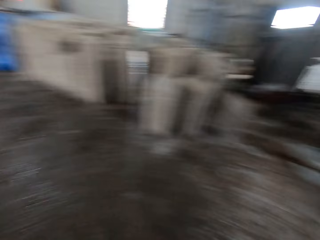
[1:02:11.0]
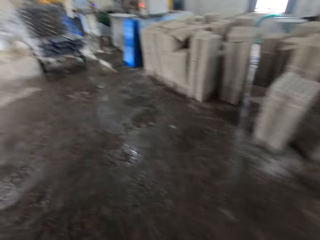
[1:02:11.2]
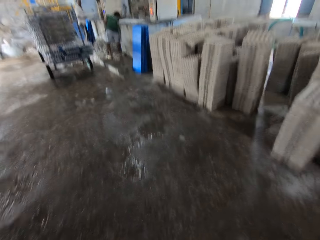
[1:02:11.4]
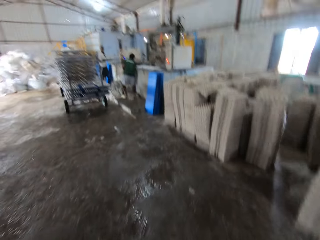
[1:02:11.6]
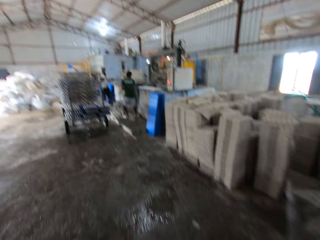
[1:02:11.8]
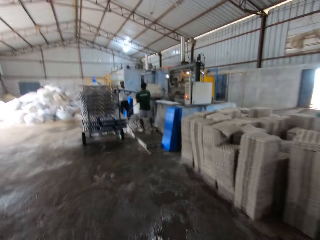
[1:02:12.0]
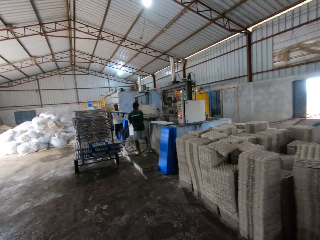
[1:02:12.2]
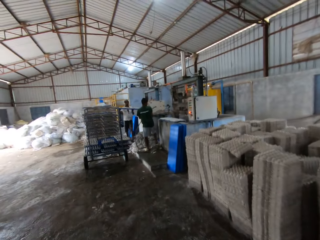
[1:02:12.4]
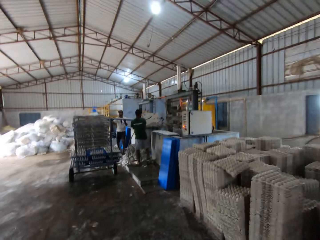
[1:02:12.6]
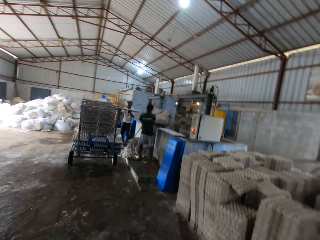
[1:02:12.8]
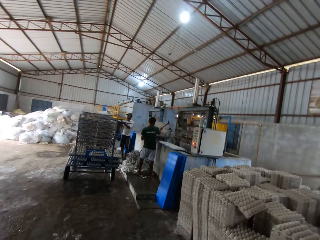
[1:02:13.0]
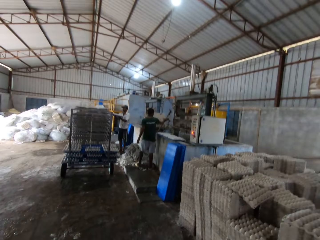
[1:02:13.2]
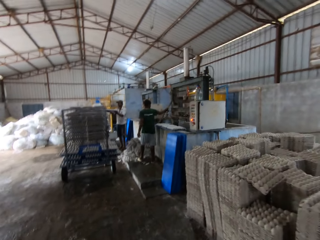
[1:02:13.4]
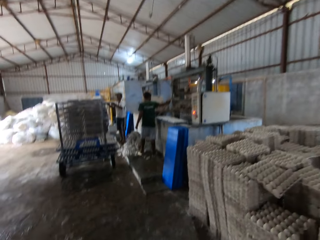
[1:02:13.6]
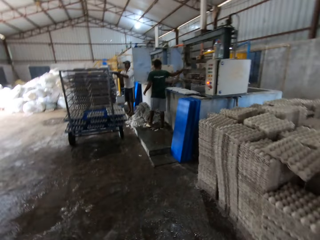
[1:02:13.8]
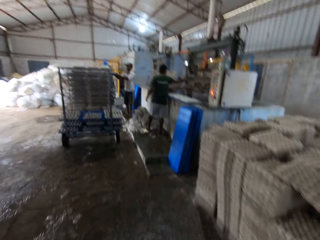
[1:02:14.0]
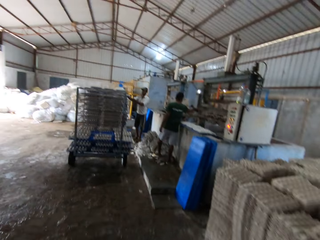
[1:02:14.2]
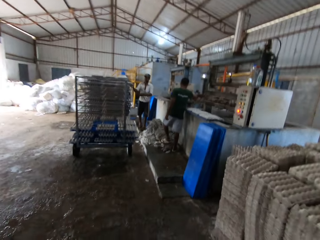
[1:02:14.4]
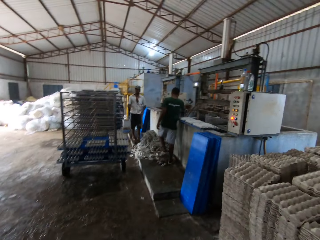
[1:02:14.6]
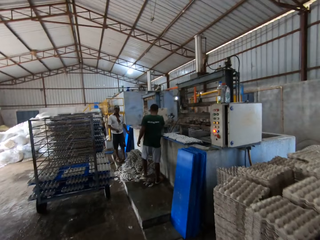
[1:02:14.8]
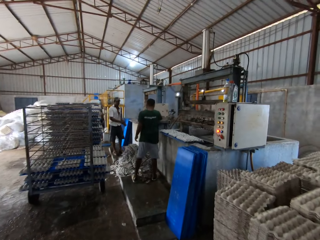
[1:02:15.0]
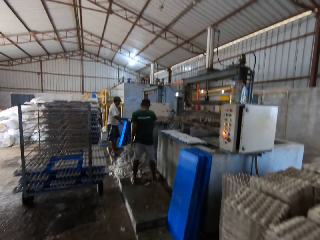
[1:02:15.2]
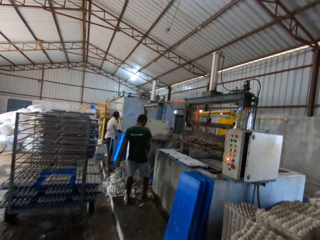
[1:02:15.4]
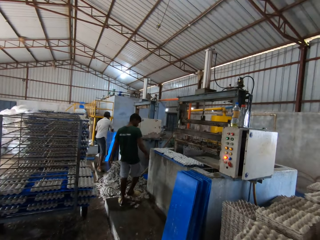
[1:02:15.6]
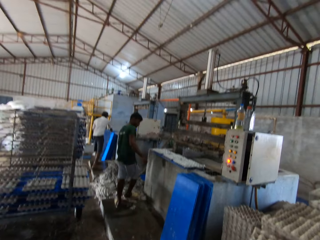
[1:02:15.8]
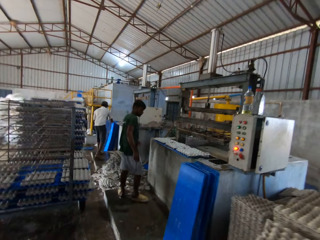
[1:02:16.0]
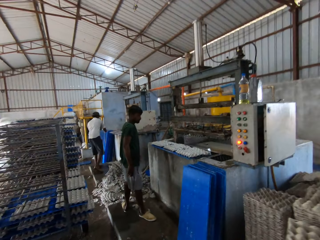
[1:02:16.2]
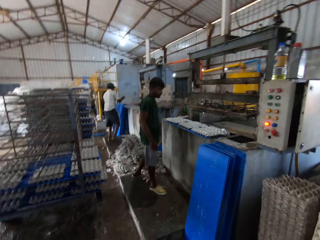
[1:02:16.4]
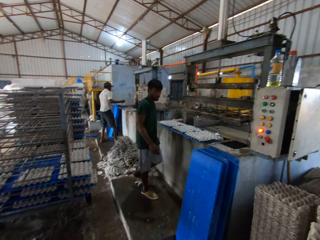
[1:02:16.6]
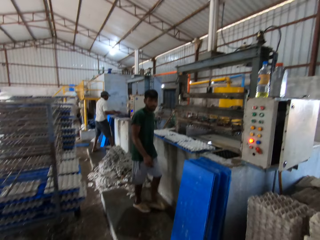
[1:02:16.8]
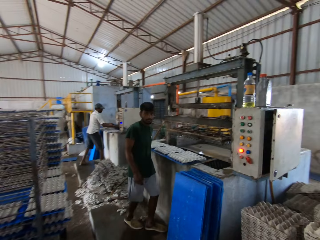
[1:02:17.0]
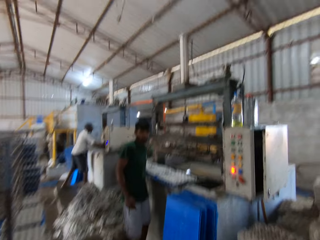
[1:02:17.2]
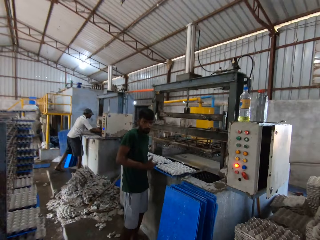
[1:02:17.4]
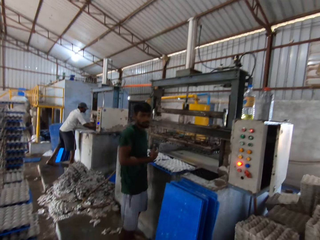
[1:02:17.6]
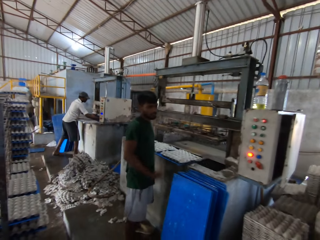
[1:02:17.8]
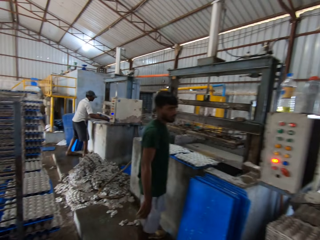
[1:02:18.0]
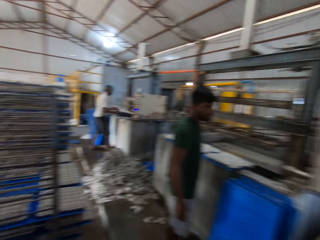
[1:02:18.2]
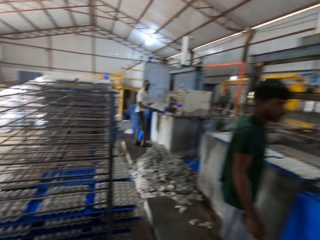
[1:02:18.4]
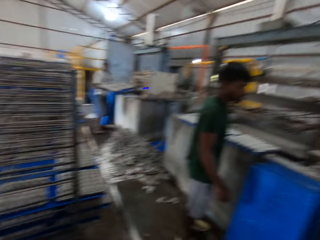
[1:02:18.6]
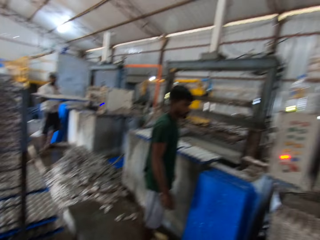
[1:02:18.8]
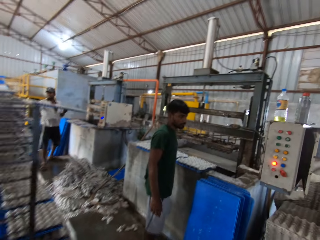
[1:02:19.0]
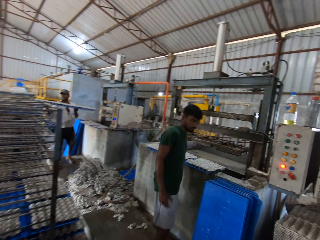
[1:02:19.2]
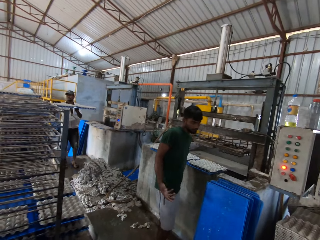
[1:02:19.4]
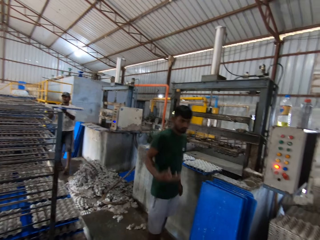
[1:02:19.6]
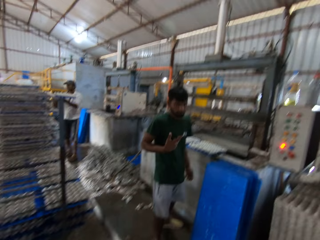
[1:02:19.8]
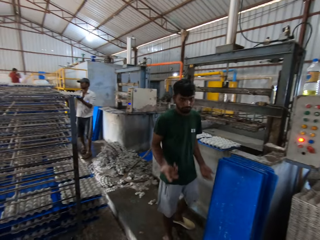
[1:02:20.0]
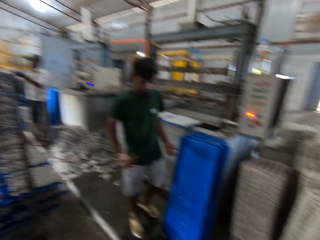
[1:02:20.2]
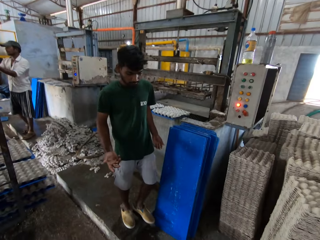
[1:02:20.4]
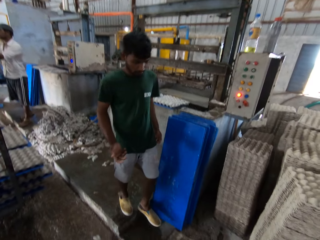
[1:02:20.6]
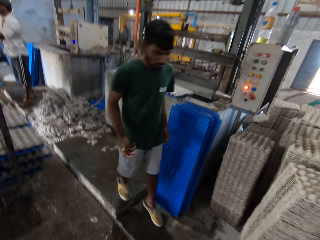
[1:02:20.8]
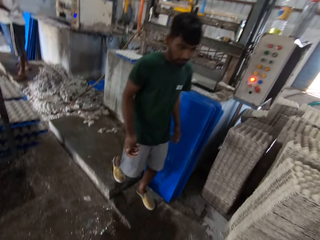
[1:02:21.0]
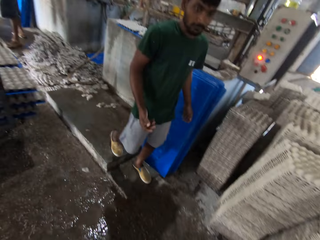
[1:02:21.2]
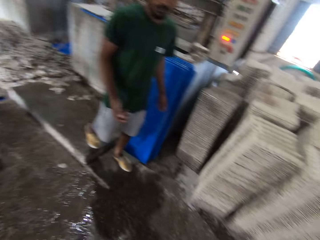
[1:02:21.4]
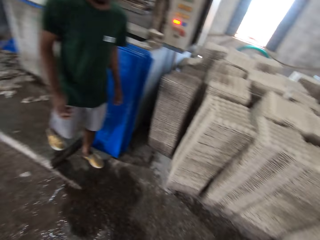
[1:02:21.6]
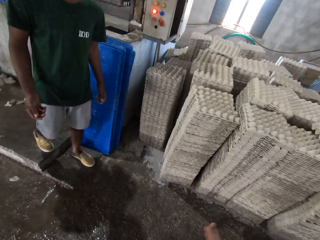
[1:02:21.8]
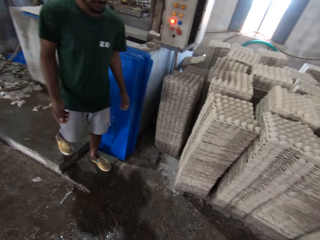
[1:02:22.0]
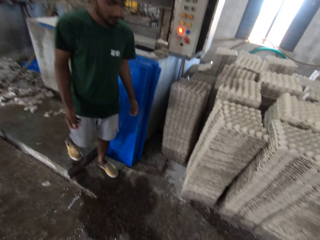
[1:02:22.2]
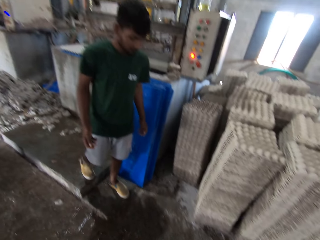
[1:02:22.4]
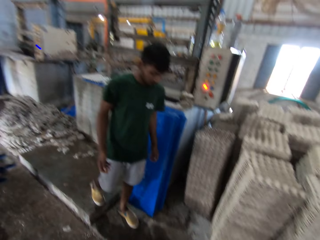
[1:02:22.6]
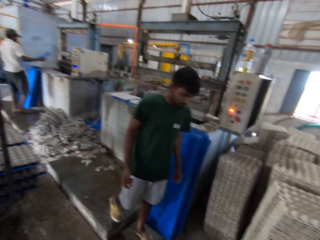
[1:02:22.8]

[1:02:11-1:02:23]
A man puts a plastic tray in a trolley with his hand. The camera wearer converses with another man and the first man. The first man touches a plastic tray by the egg crate making machine with his right hand, puts his hands into the egg crate making machine in the factory, and brings out a plastic tray from the egg crate making machine with both hands. The camera wearer converses with a man. The first man puts the plastic tray in the trolley with his hands.

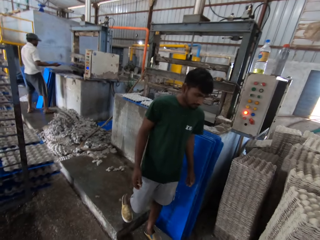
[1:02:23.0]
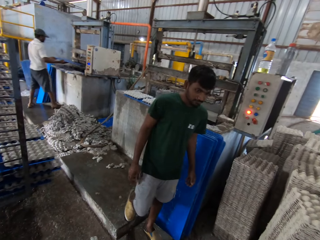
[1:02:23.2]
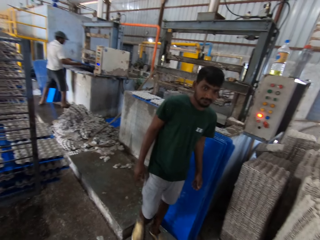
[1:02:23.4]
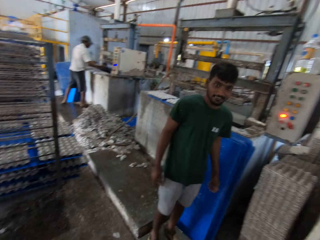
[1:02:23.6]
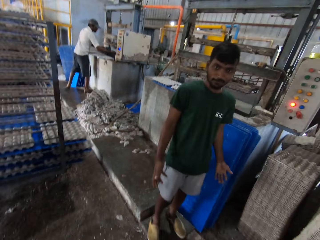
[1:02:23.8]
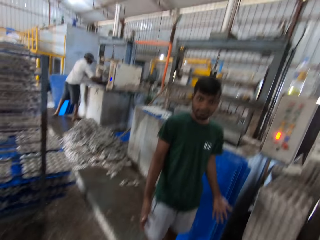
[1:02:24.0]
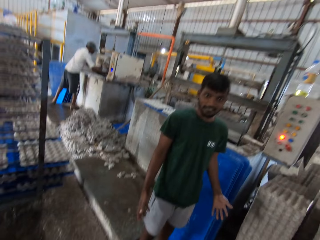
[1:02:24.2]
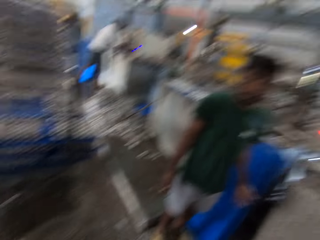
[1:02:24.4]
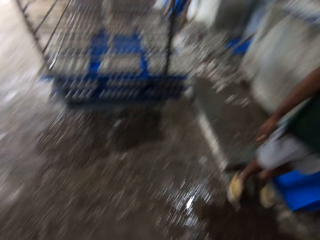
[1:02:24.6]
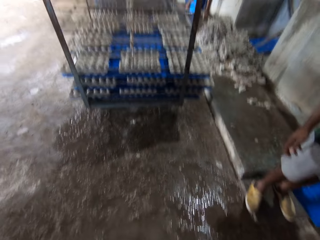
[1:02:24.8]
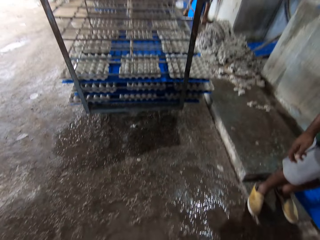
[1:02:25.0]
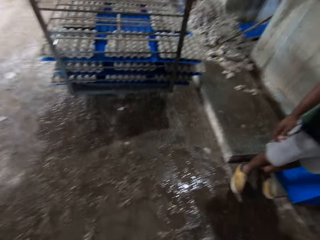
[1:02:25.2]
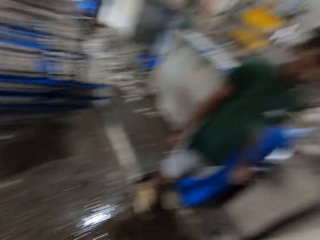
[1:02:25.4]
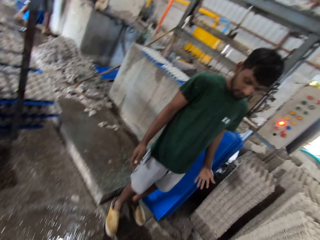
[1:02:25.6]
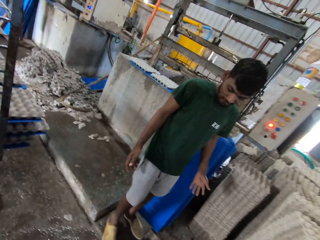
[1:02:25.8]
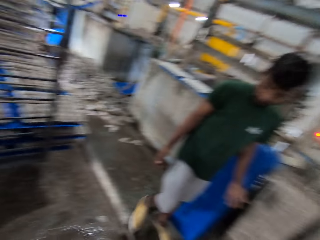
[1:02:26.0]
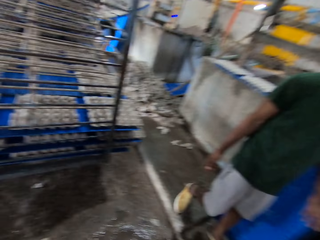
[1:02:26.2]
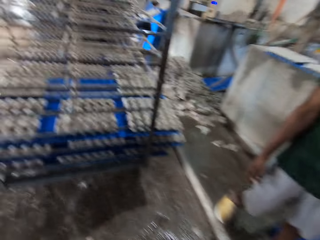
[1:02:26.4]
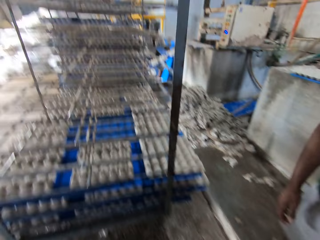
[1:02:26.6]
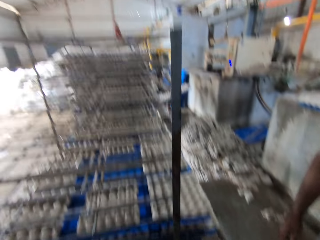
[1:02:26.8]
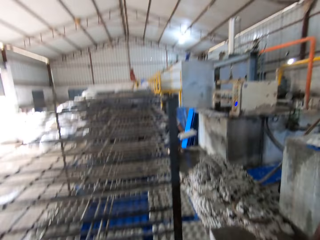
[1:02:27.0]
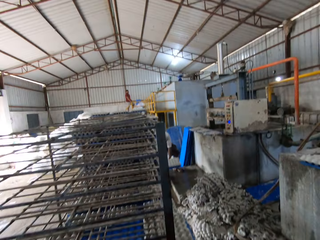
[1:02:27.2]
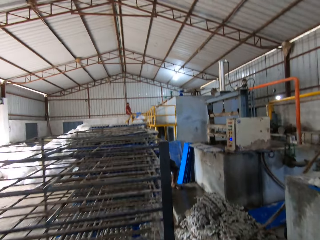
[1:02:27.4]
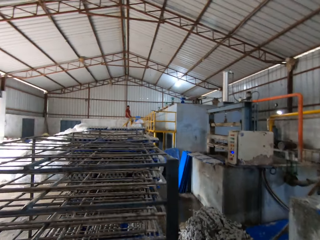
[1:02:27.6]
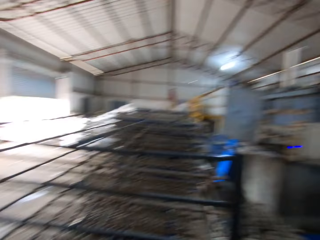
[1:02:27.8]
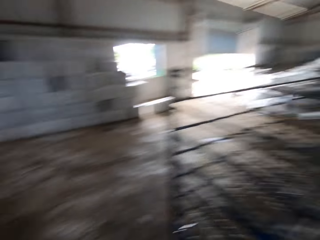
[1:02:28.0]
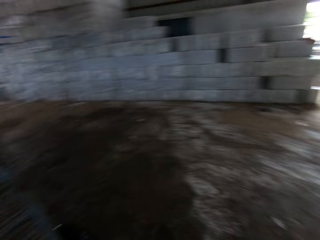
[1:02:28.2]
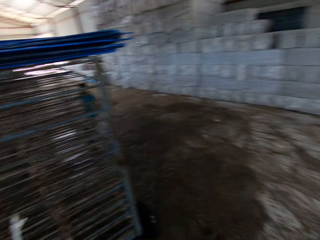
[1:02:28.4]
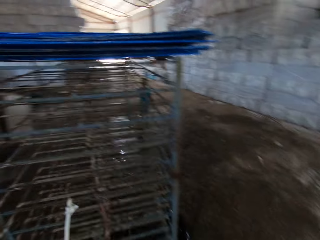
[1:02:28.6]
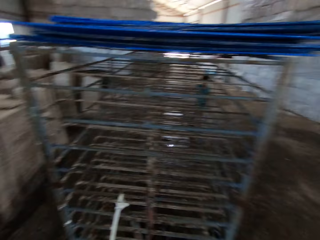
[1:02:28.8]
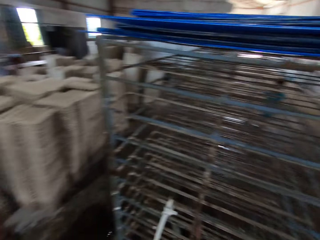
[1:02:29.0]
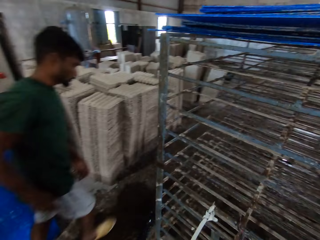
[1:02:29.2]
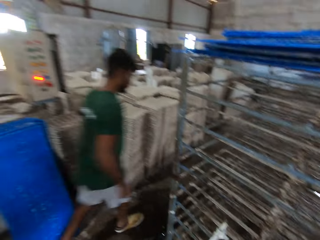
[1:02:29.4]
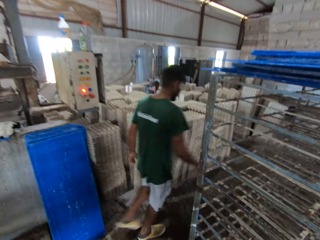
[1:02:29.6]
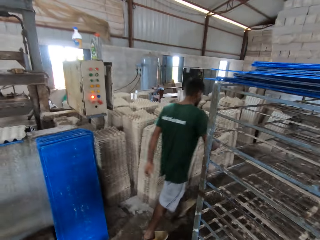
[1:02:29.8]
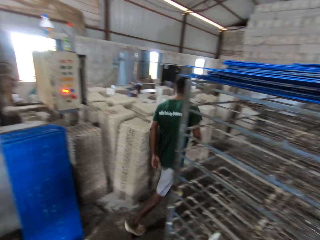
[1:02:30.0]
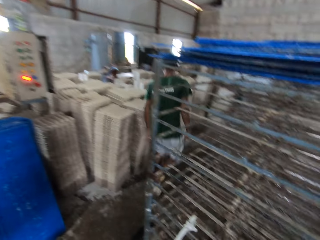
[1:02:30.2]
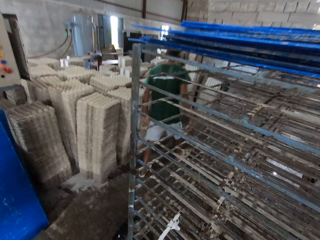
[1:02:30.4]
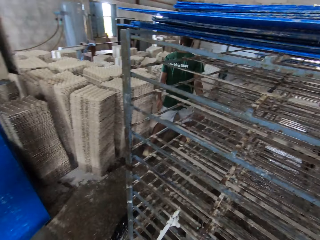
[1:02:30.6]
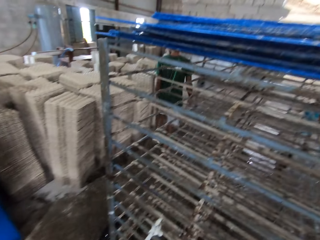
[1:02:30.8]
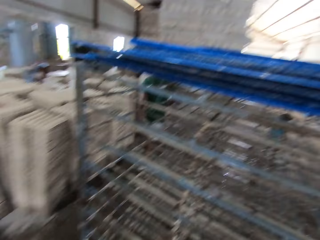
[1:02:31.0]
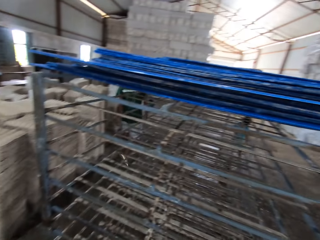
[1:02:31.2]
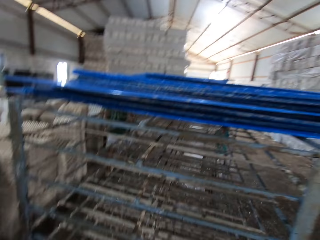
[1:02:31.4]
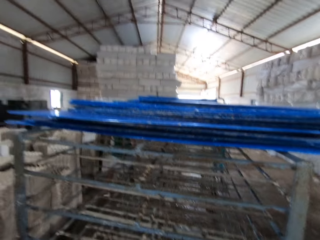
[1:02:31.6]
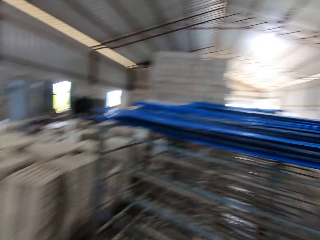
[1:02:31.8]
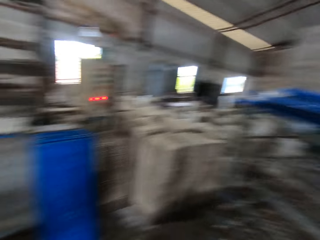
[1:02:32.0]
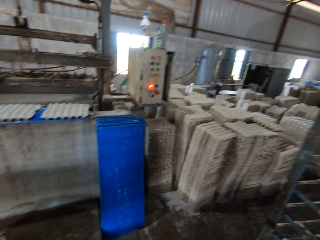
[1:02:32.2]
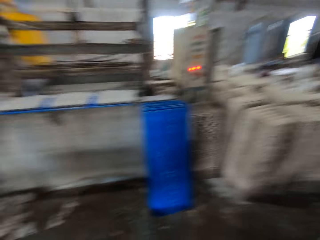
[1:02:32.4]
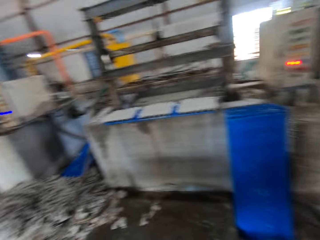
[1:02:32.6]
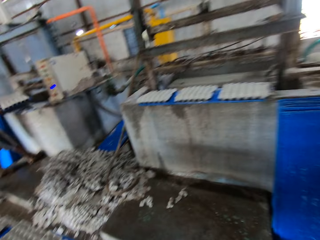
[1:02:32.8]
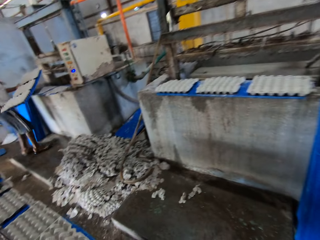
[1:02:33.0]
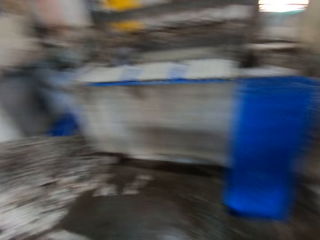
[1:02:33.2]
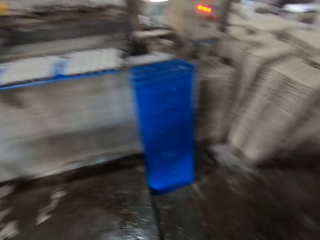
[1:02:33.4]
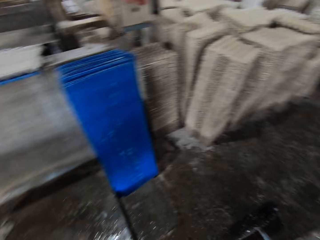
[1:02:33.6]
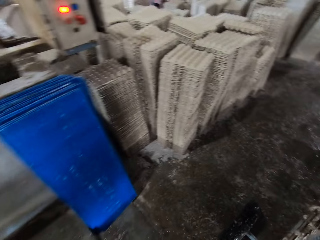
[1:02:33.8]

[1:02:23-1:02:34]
A man puts a plastic tray in the egg crate making machine with both hands, carries the plastic tray from the egg crate making machine with both hands, and puts the plastic tray into the trolley with his hands. The camera wearer looks around the factory. Another man walks towards some stacked crates in the factory.
